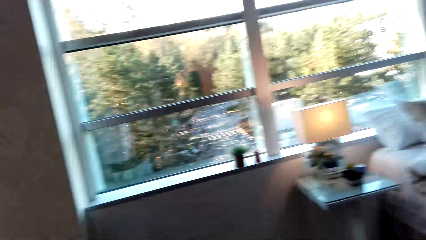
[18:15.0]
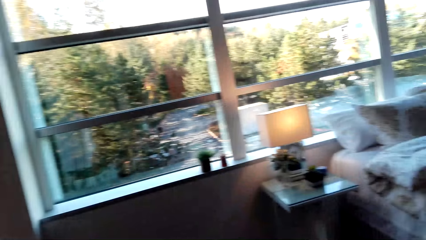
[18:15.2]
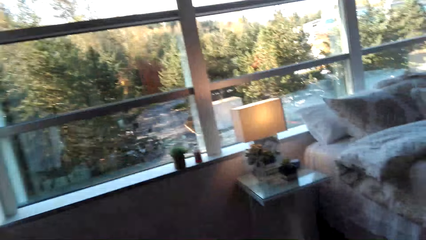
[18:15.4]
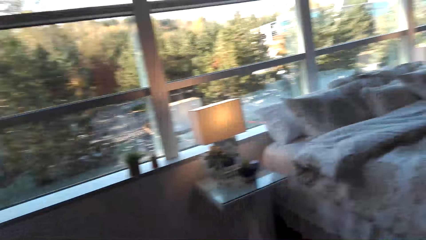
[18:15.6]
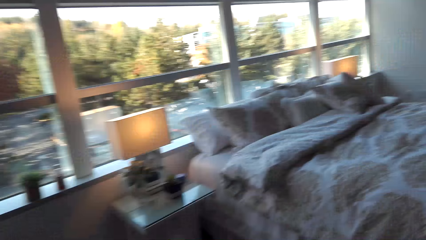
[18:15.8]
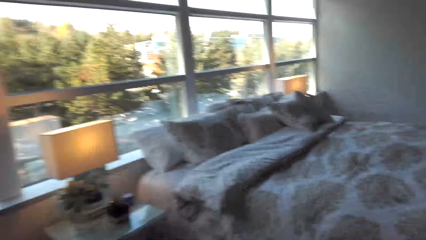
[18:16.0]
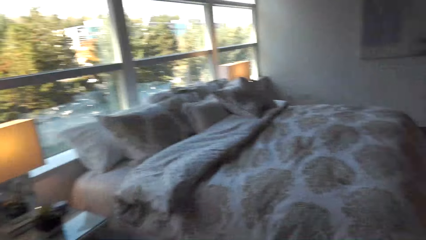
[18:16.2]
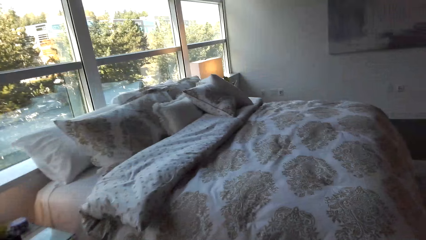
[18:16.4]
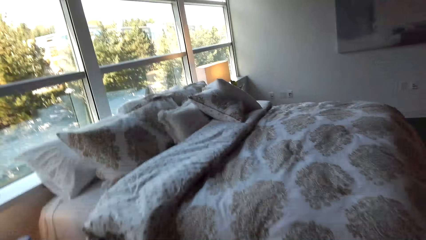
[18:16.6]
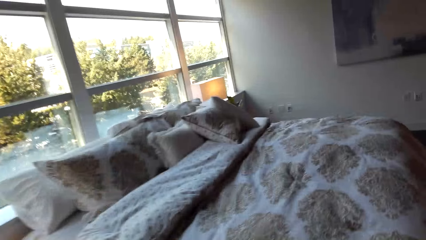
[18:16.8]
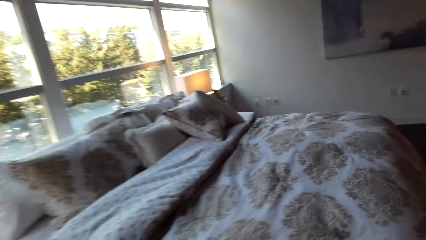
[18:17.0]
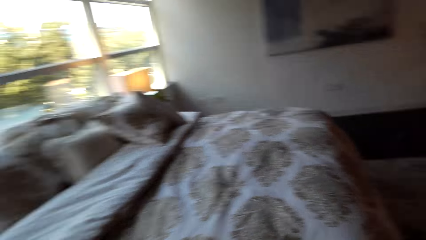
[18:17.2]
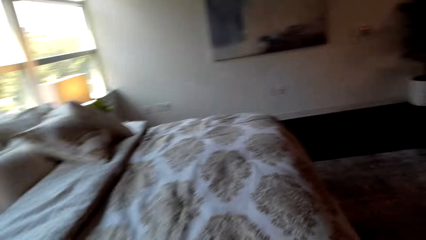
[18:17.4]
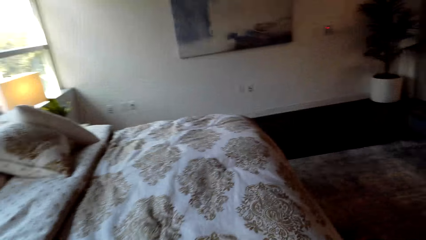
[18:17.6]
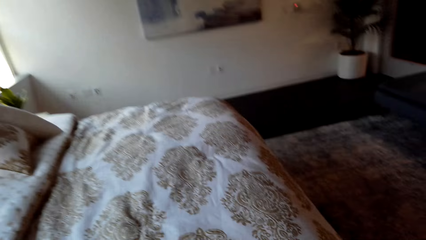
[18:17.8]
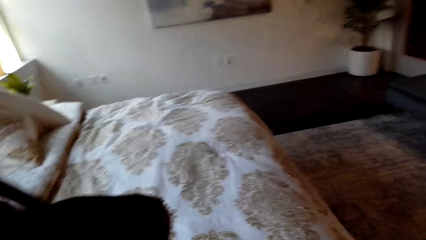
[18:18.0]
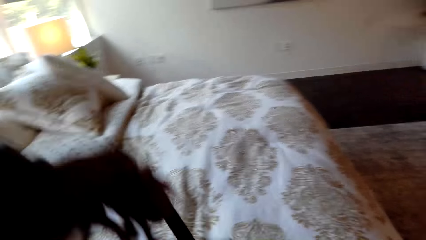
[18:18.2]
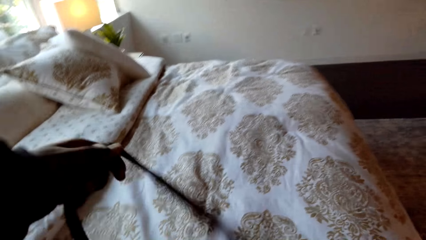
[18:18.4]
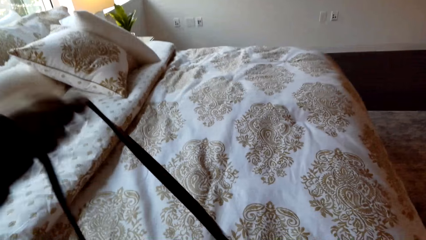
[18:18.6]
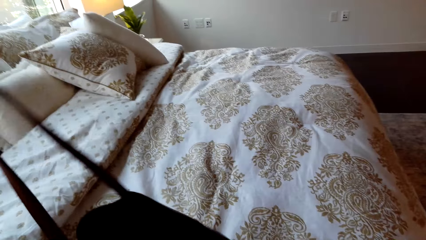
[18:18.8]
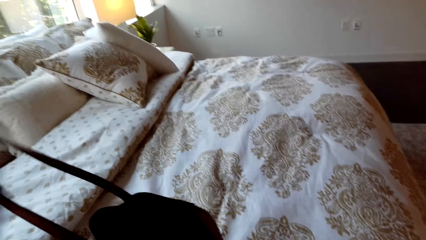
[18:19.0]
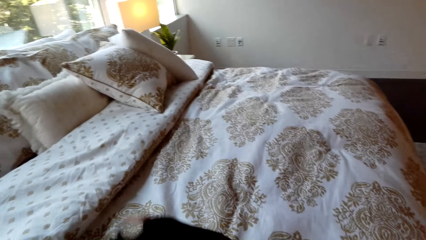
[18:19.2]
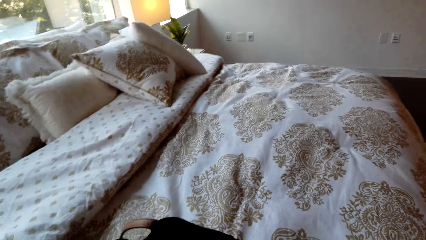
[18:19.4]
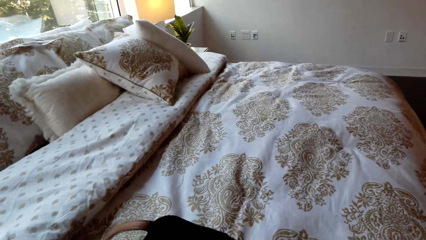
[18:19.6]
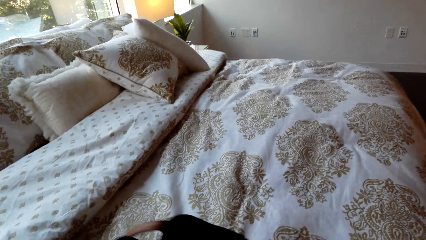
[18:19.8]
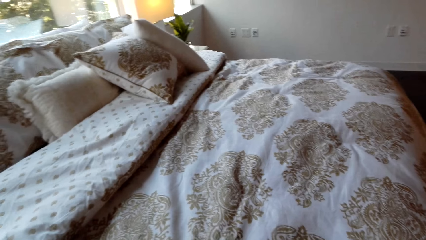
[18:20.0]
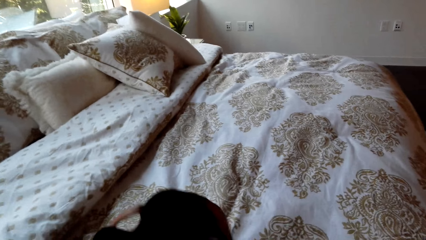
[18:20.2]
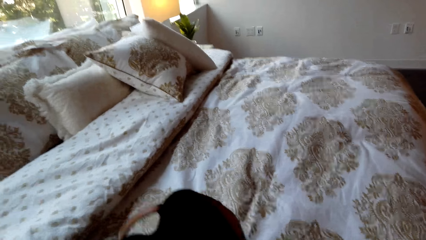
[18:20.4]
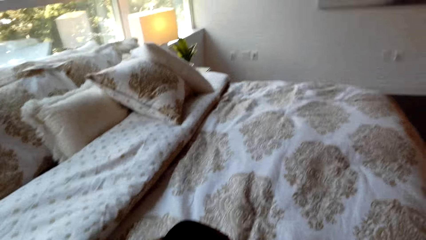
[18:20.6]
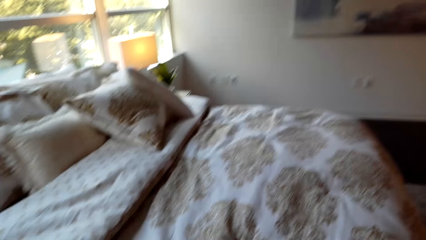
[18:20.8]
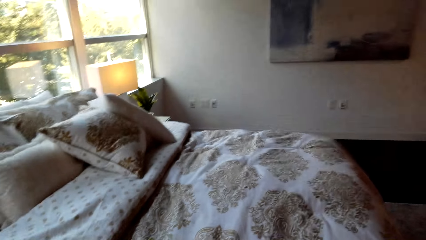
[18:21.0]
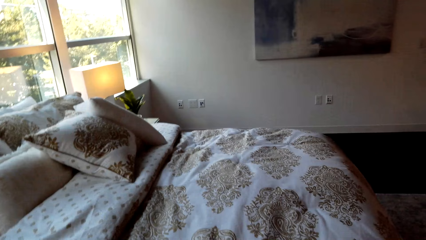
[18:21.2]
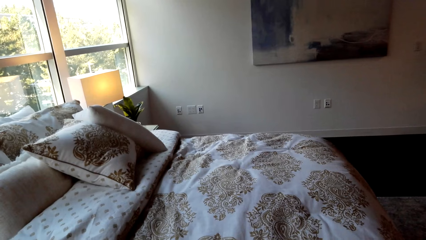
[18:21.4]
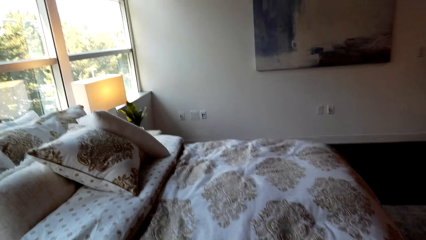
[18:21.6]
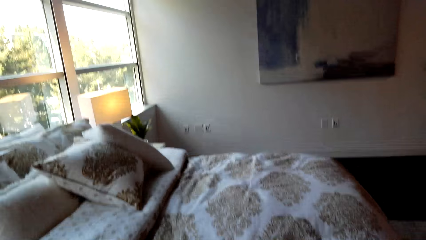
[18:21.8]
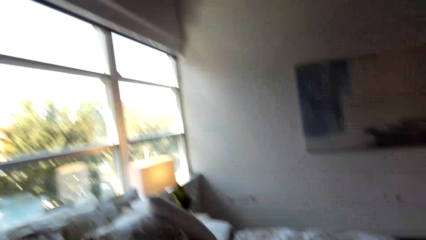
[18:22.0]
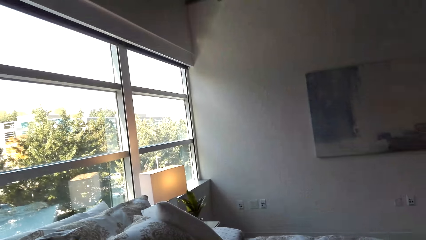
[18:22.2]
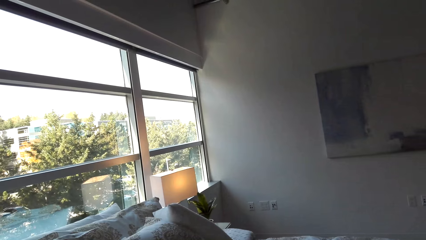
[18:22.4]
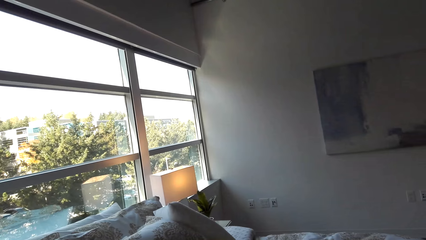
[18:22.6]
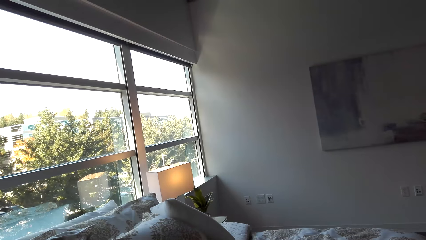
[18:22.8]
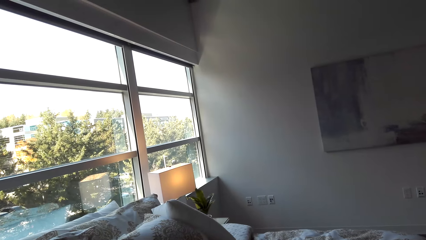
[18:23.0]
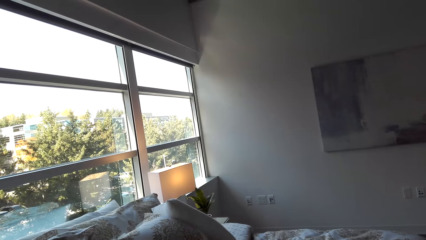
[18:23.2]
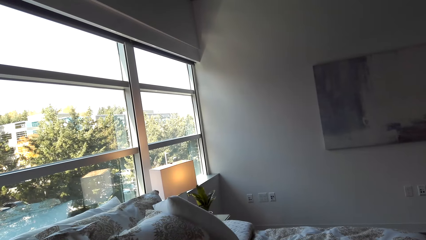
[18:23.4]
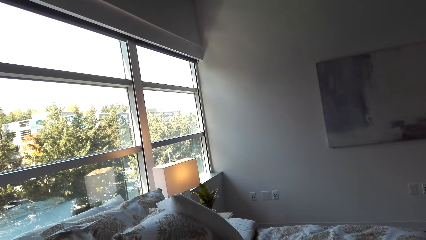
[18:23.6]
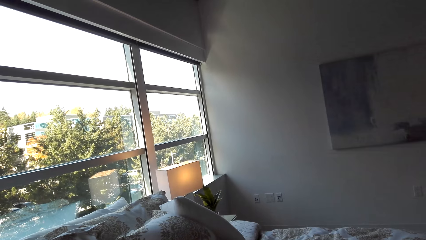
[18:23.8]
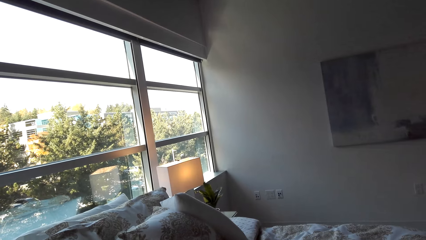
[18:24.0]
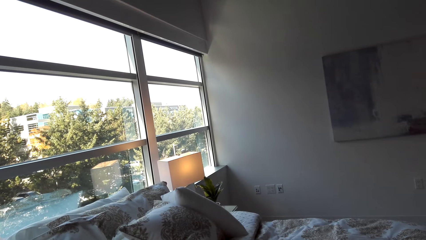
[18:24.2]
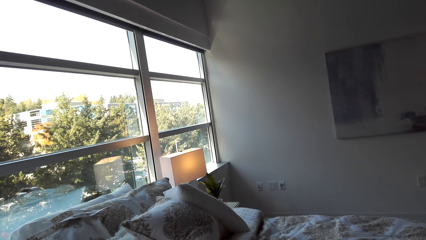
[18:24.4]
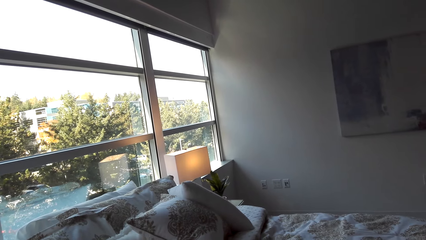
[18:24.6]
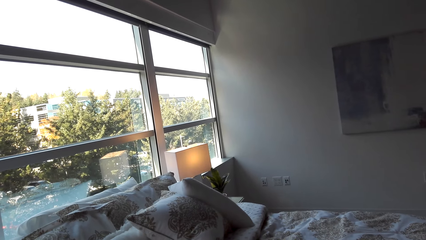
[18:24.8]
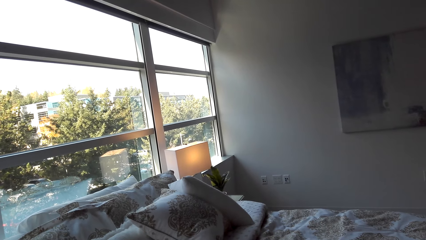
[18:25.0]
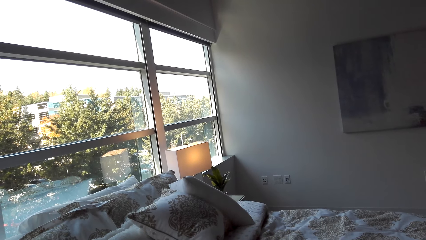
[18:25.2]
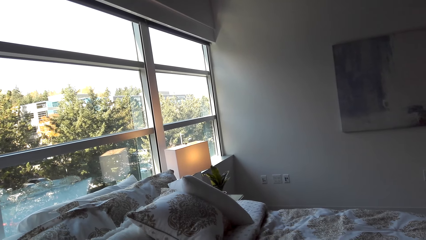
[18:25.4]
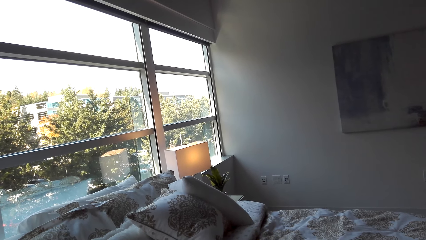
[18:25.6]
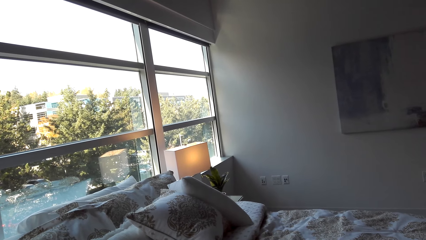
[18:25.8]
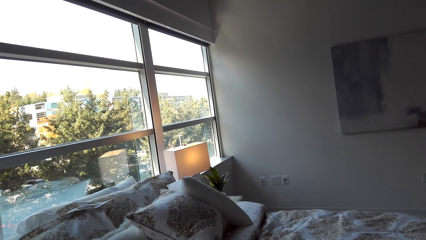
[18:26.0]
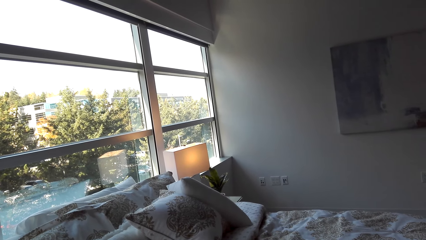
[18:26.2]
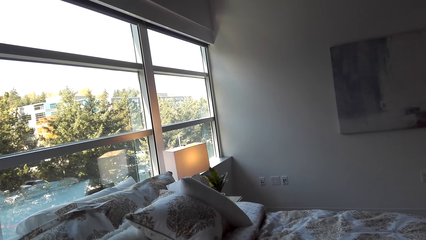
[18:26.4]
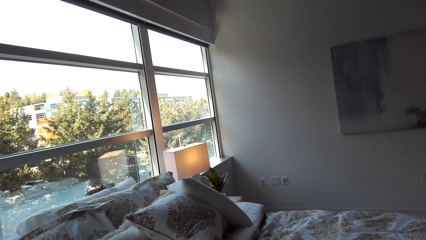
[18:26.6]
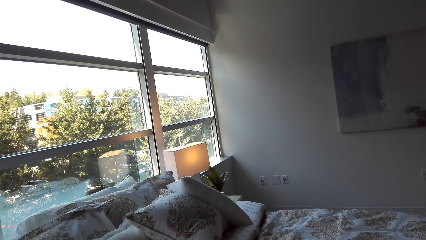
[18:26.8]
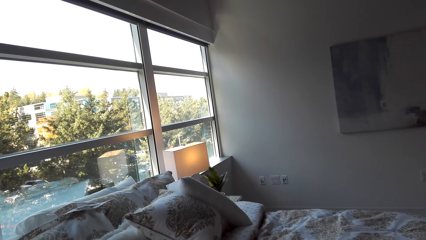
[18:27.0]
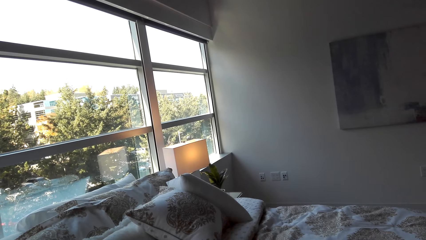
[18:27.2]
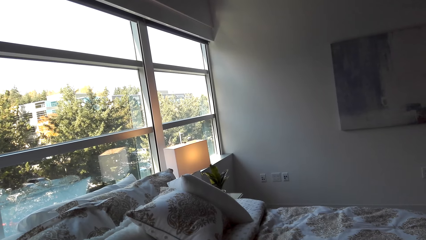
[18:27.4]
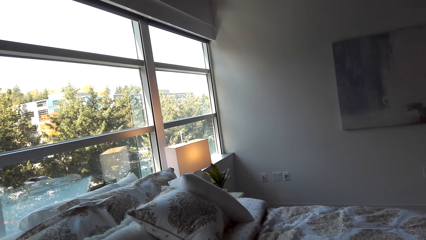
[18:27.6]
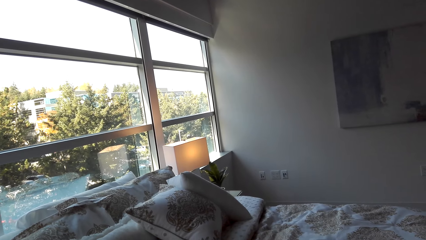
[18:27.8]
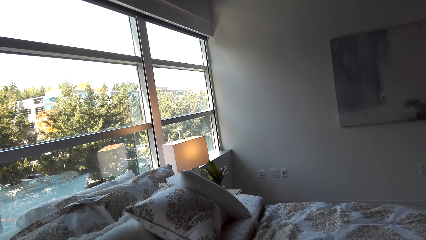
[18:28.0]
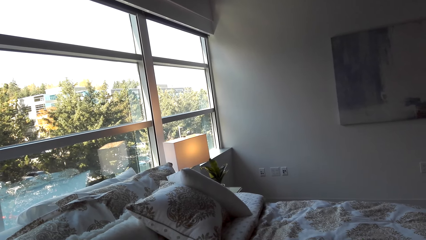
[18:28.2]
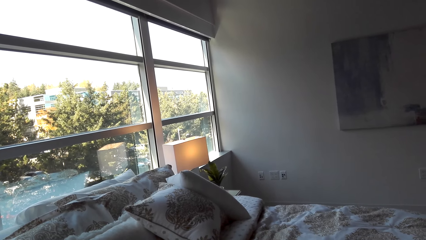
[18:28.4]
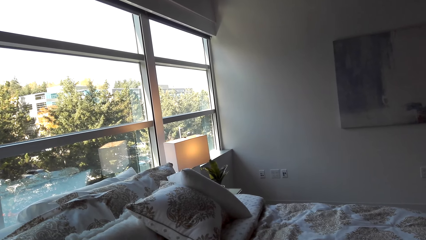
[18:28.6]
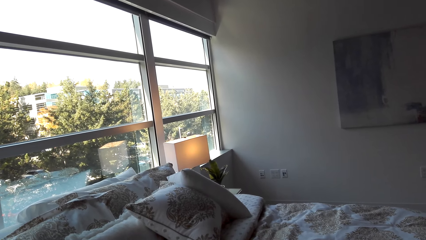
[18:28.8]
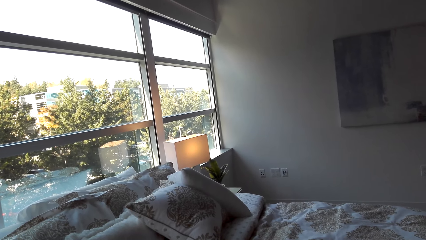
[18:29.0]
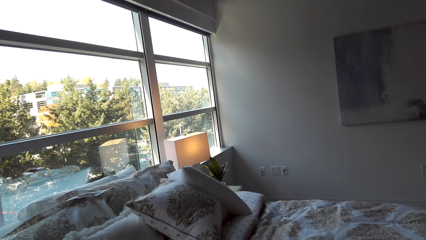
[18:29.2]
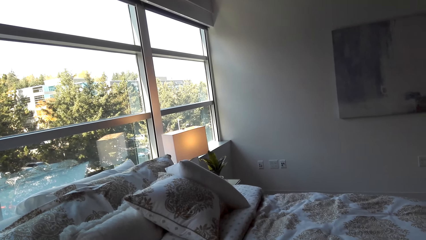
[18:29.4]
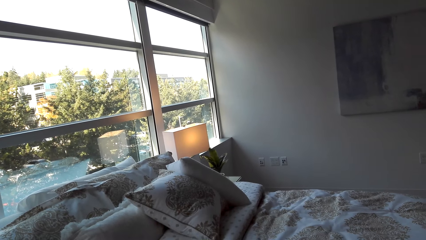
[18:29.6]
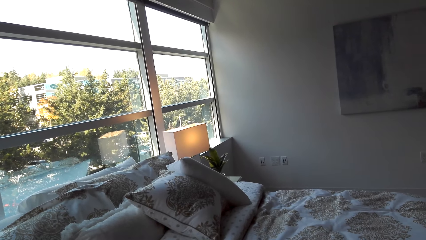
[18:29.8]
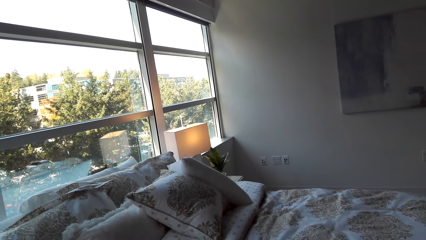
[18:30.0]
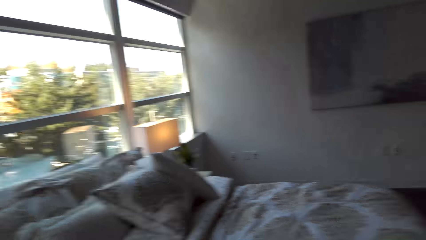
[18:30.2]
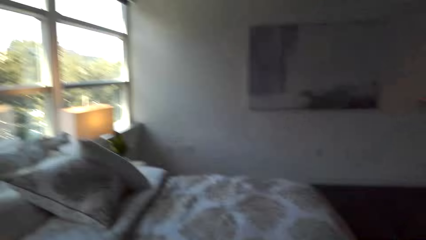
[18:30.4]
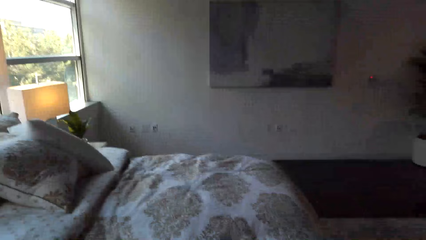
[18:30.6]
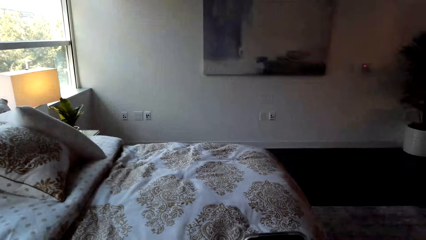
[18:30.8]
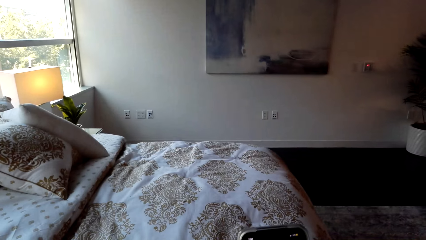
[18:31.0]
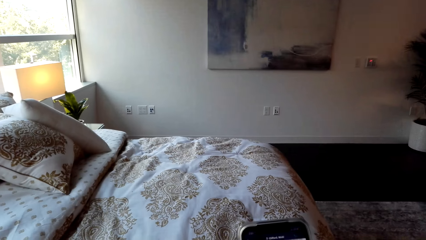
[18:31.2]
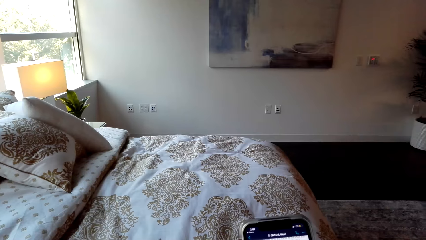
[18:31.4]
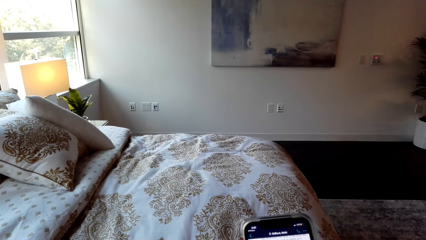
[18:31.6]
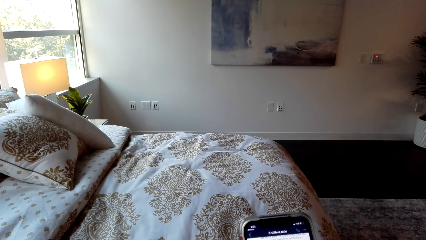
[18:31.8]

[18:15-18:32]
The camera wearer moves to the bed. They talk with the phone. They place a bag on the bed. They pick up the handbag. They talk with the phone.
